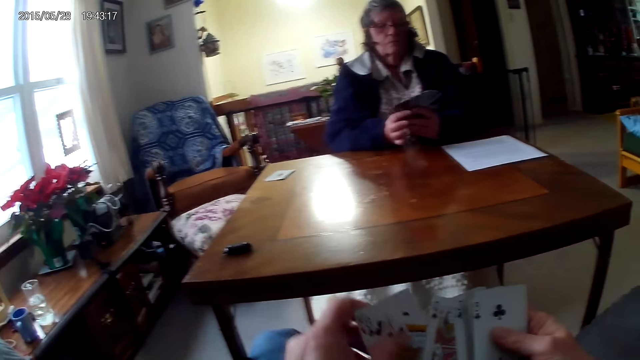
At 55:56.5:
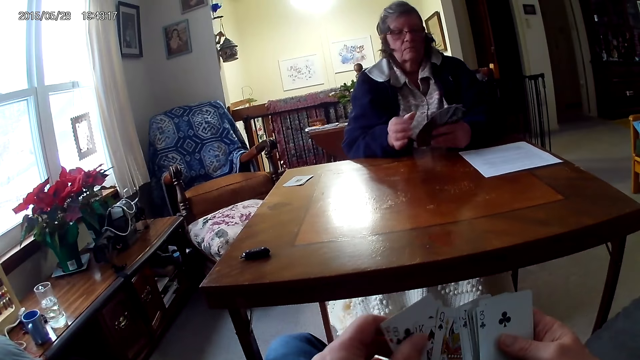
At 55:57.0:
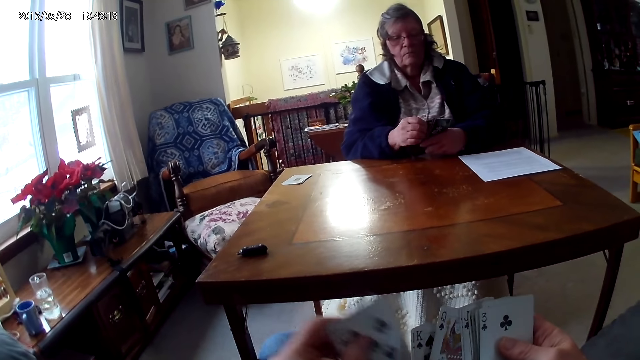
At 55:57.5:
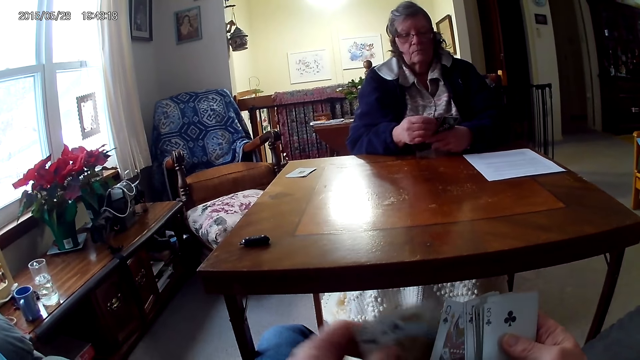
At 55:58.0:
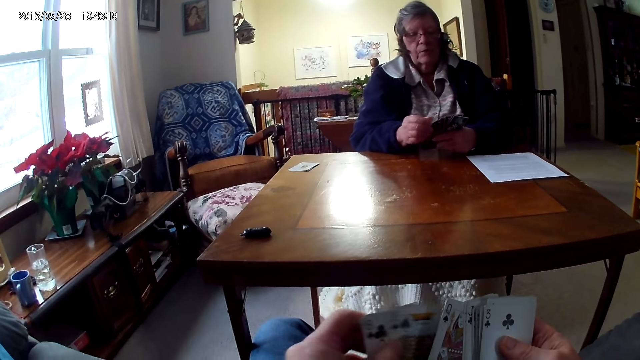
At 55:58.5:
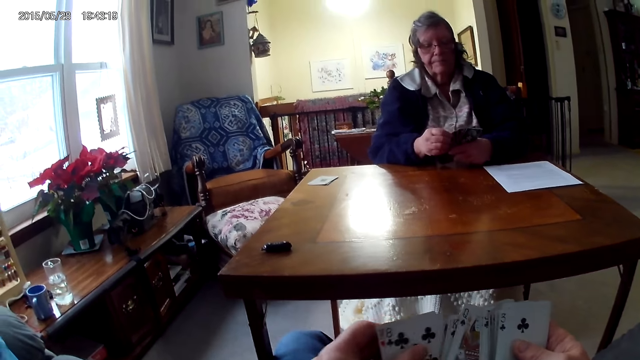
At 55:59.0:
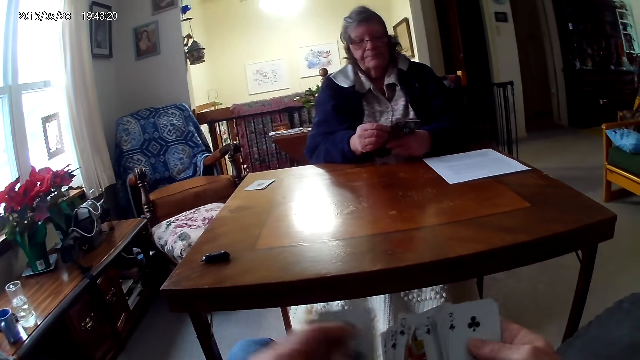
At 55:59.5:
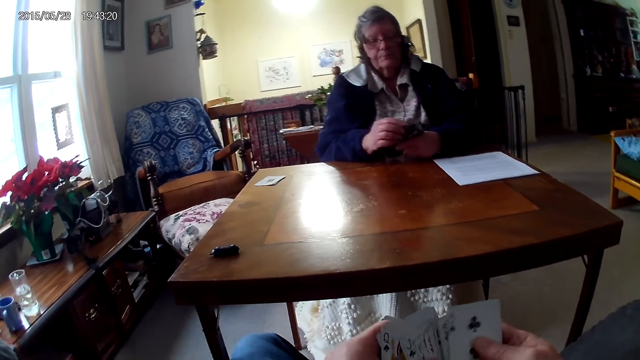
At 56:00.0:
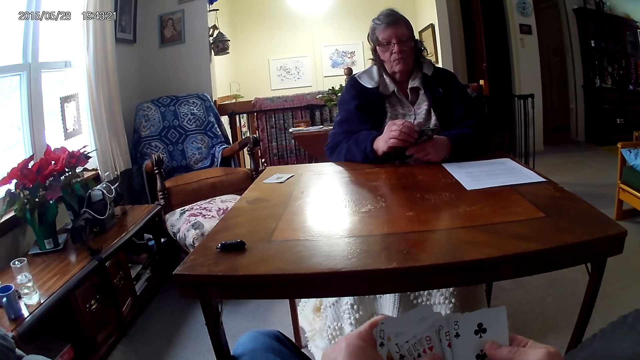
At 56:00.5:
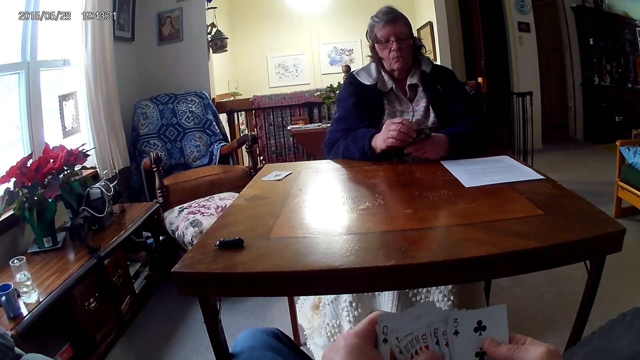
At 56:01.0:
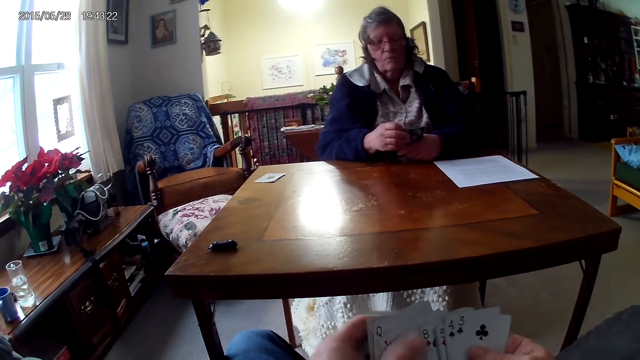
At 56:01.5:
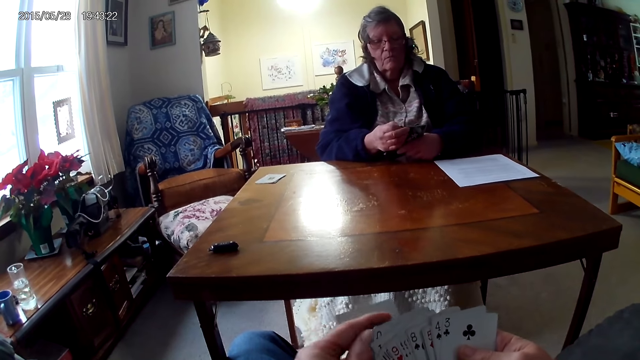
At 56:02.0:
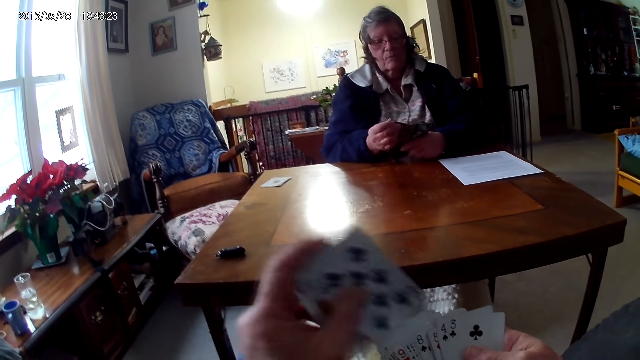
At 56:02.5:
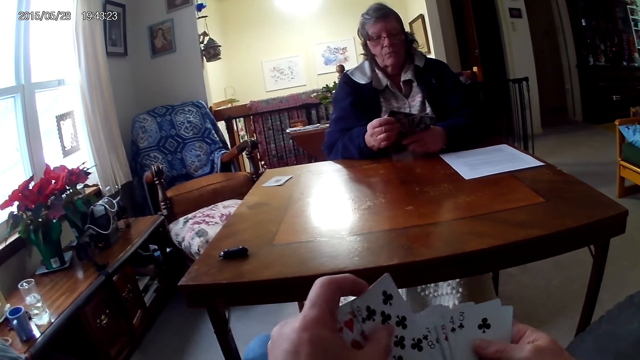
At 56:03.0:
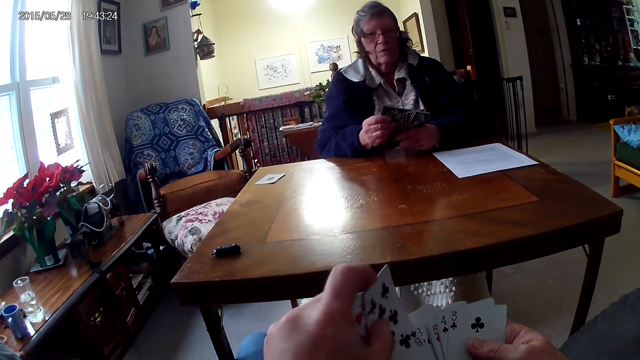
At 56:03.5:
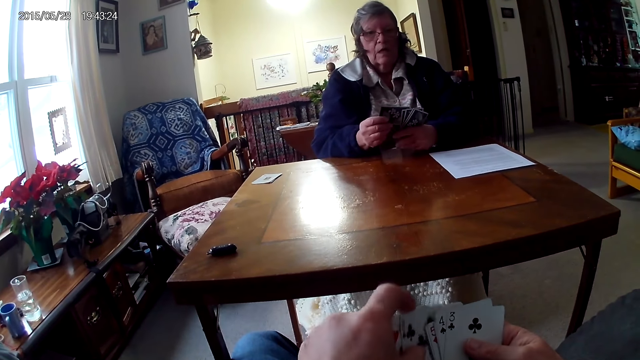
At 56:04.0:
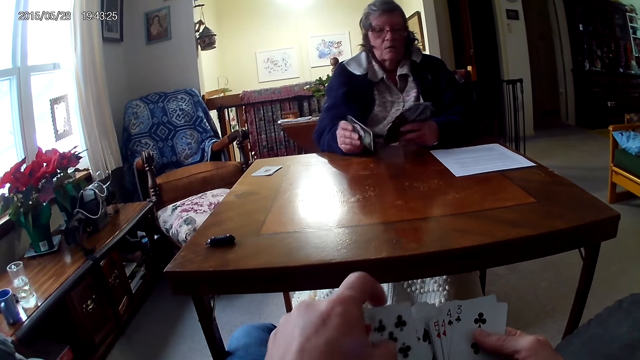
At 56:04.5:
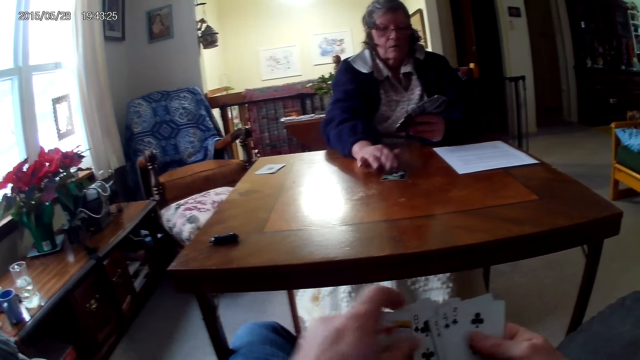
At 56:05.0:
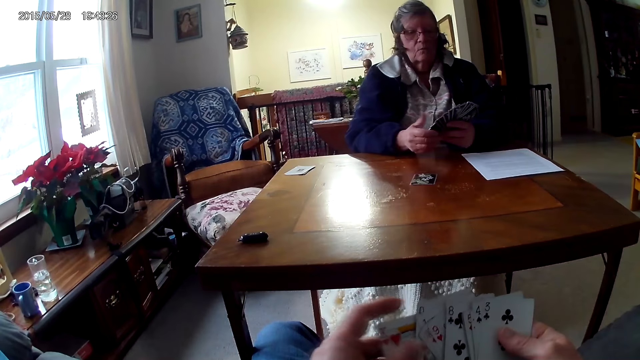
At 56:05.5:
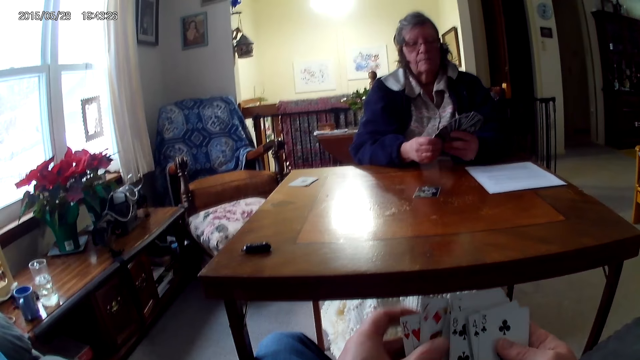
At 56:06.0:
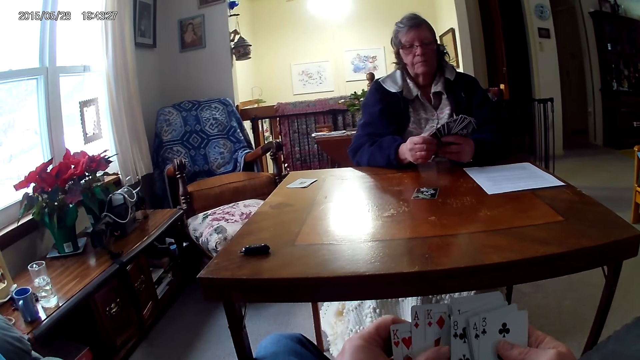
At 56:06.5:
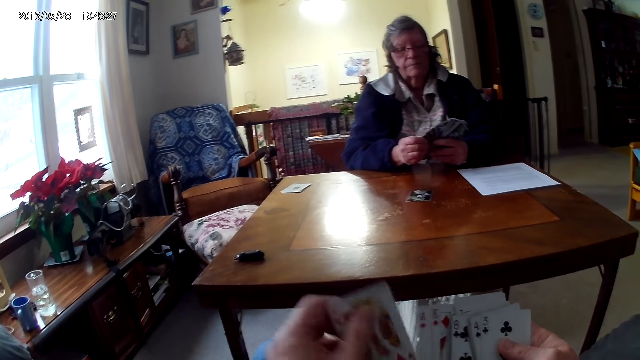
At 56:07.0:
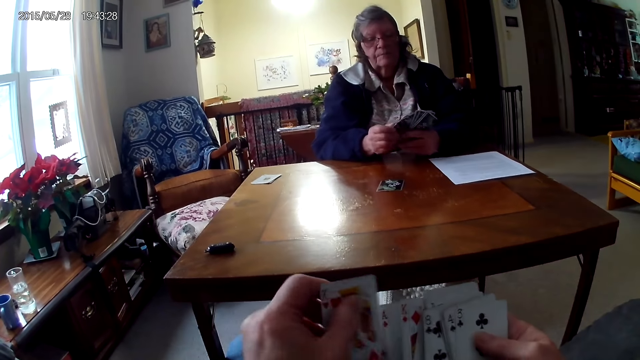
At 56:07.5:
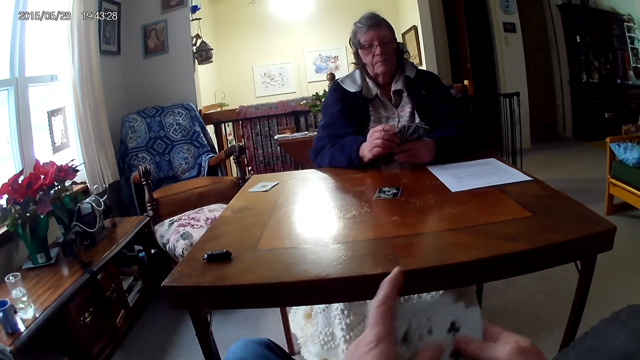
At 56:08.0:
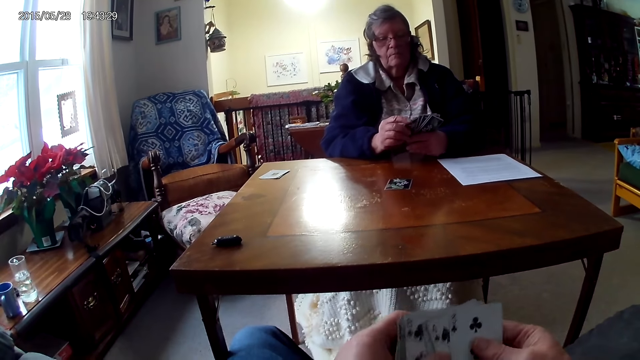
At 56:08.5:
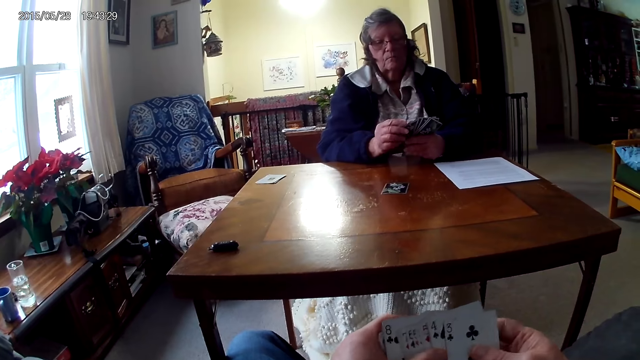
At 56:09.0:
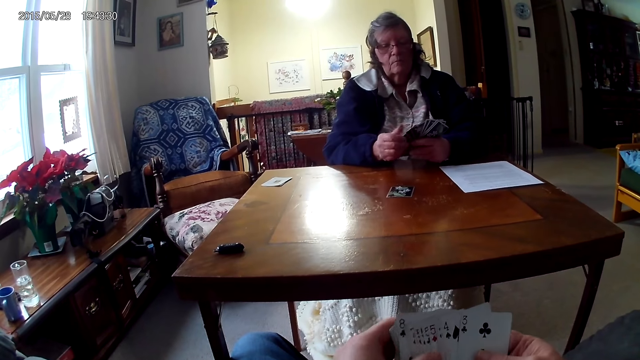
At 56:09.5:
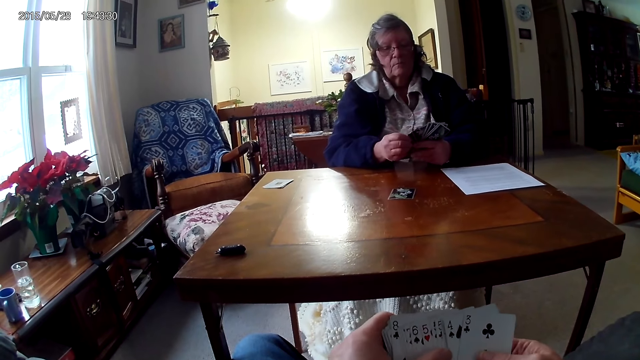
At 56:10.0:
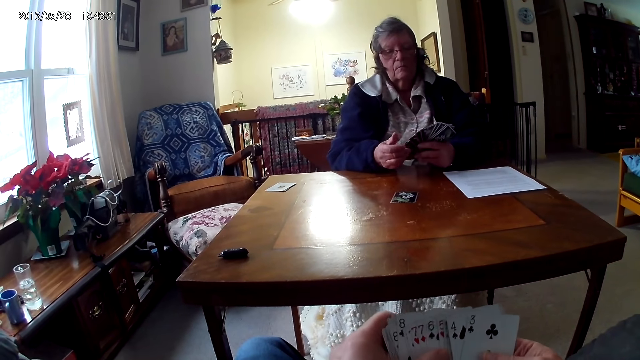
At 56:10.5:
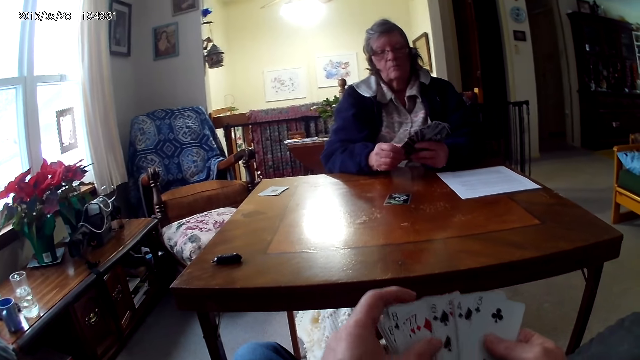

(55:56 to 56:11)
A woman puts the card on the table. The camera wearer looks at the cards.

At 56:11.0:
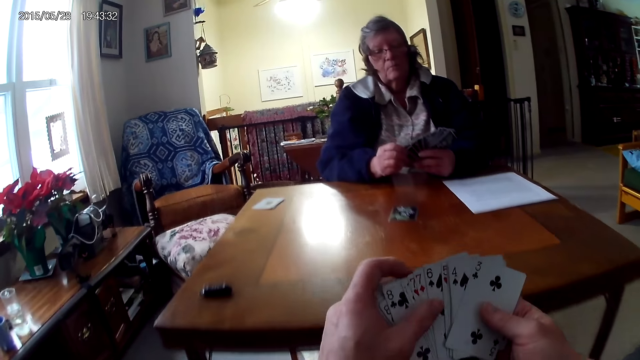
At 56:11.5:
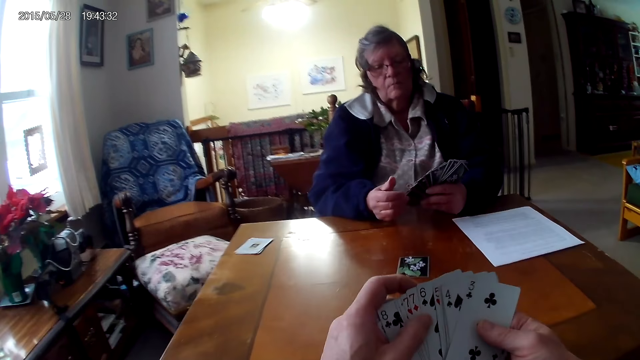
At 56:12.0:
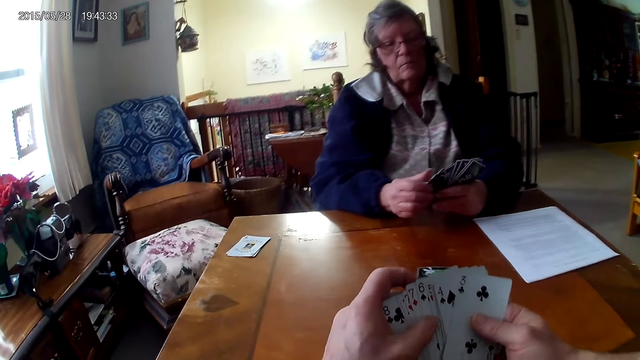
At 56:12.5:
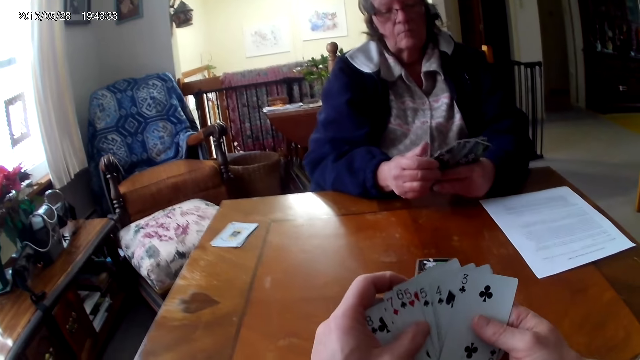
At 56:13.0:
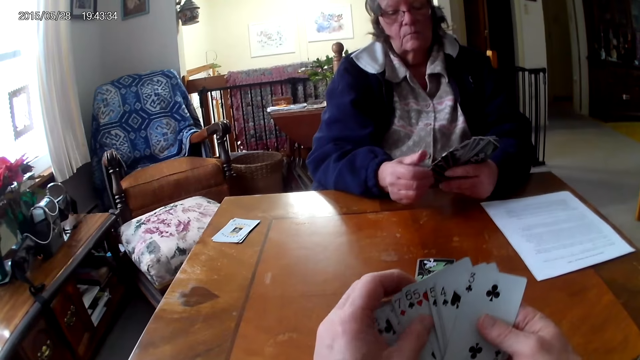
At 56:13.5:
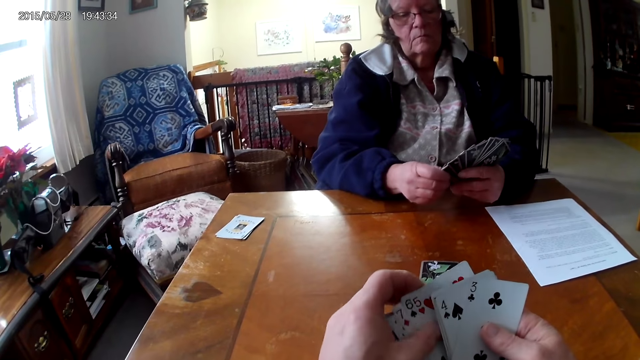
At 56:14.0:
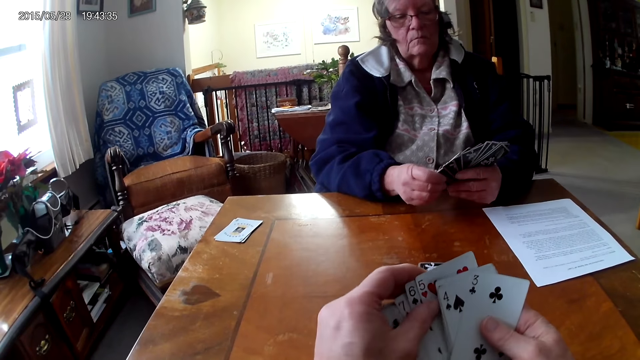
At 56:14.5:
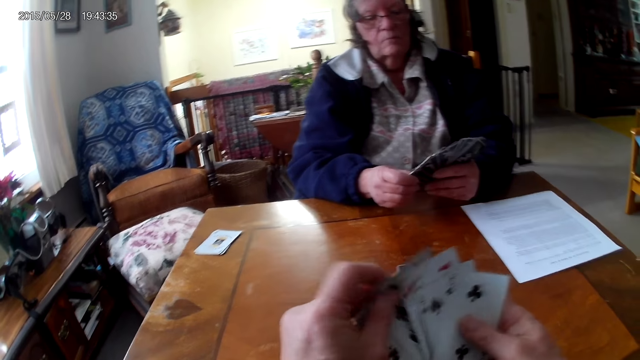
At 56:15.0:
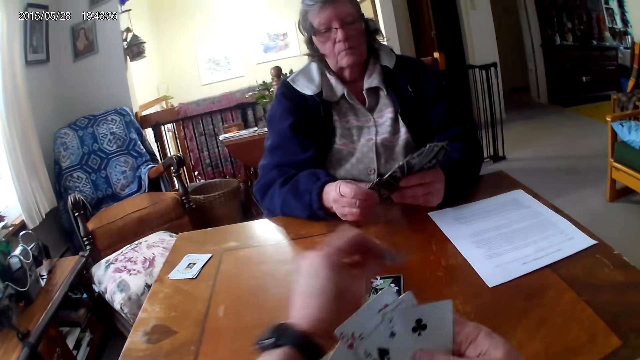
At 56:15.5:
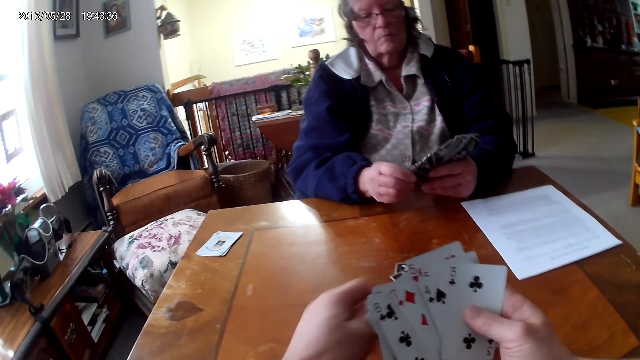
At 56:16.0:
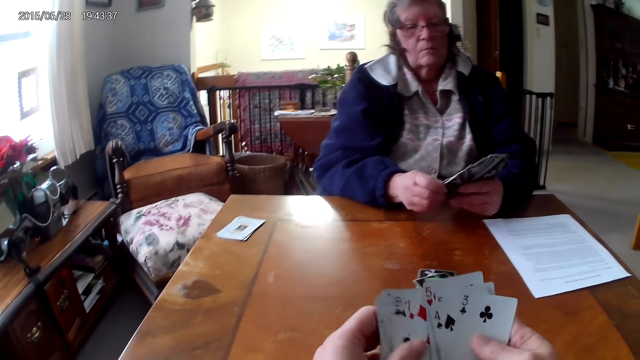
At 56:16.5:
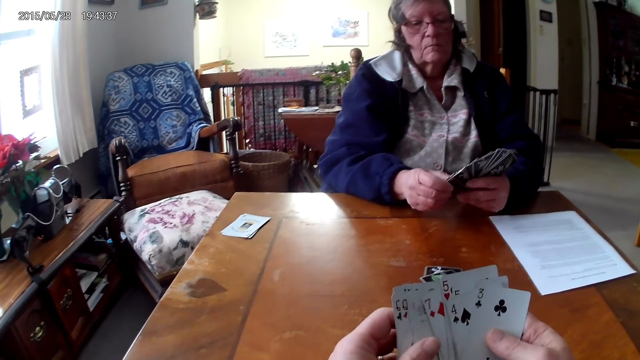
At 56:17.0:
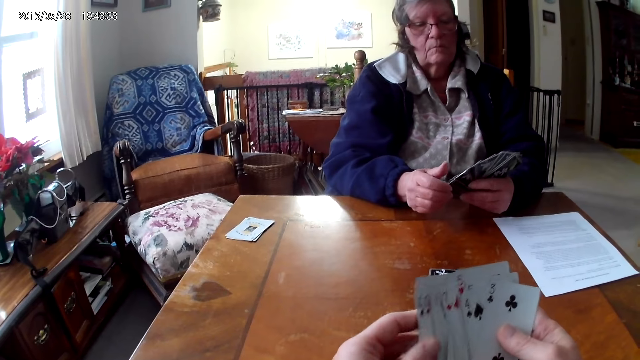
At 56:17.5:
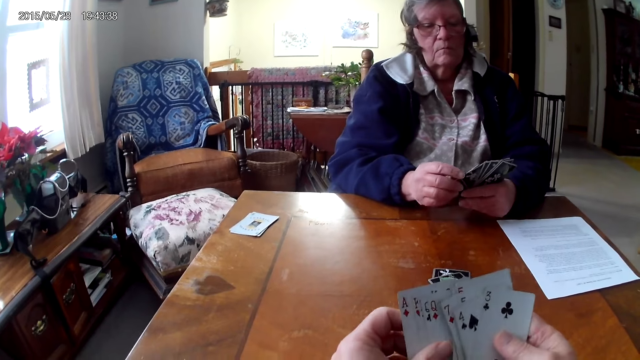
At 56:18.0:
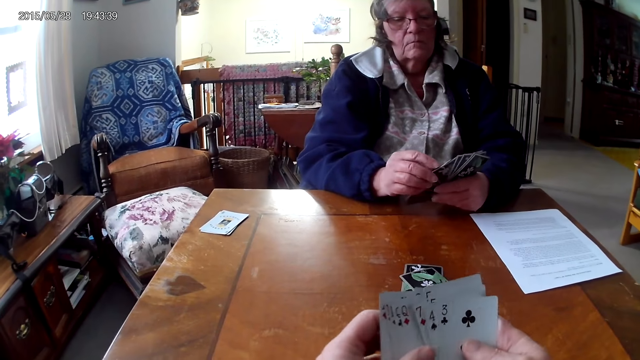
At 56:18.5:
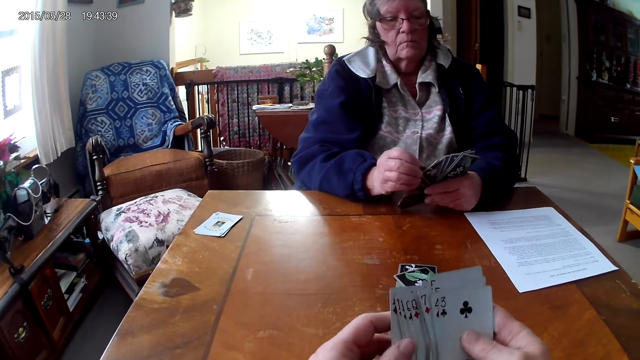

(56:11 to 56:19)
The camera wearer puts the card on the table.
